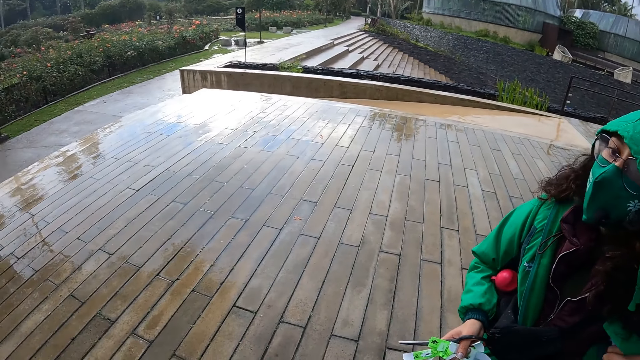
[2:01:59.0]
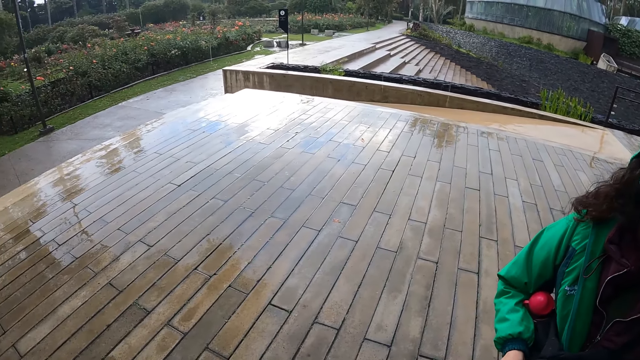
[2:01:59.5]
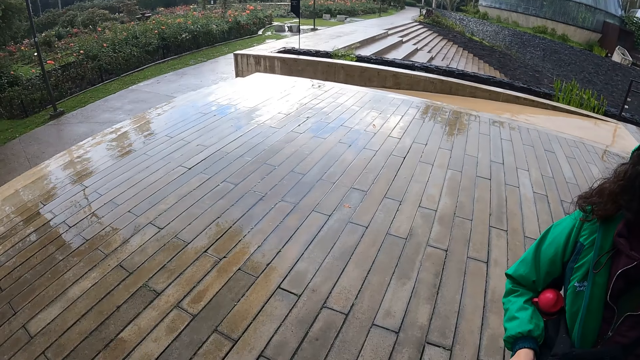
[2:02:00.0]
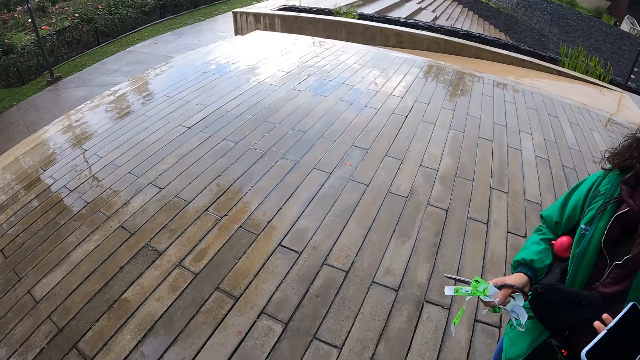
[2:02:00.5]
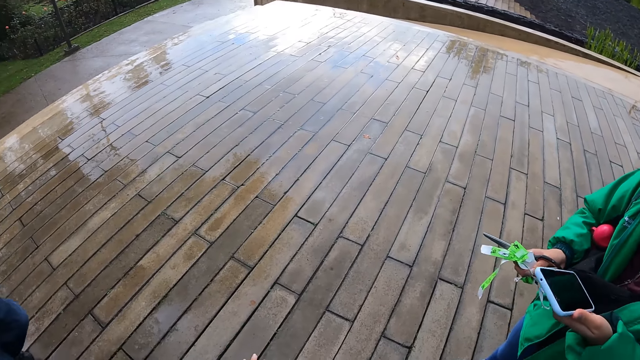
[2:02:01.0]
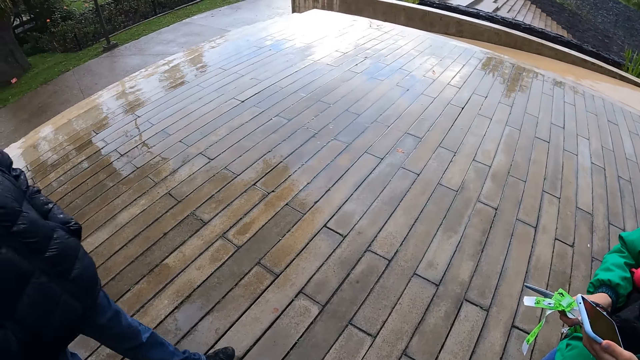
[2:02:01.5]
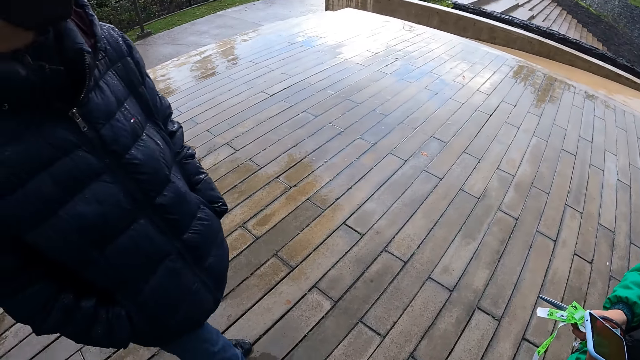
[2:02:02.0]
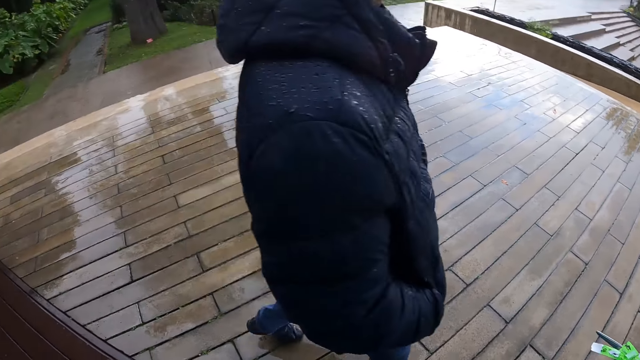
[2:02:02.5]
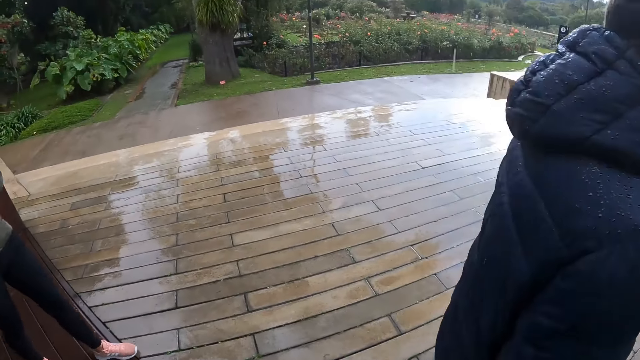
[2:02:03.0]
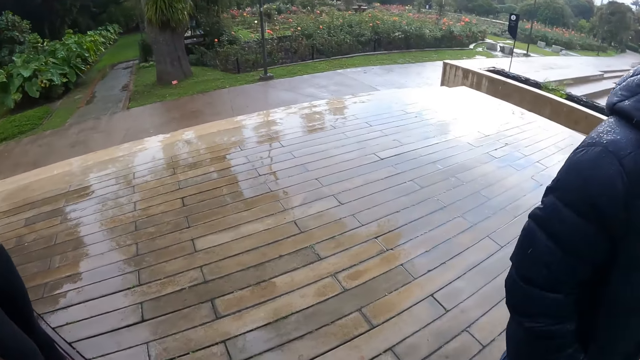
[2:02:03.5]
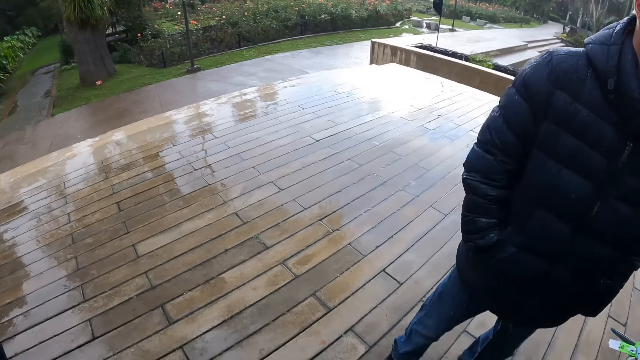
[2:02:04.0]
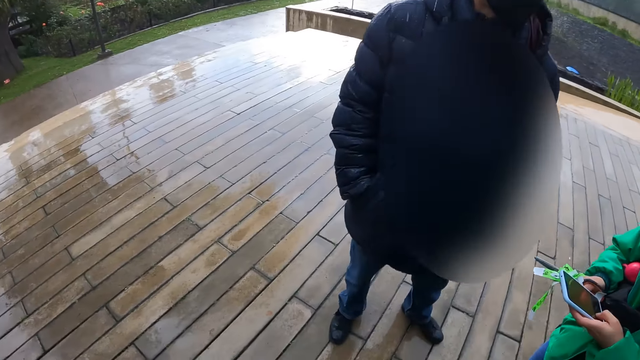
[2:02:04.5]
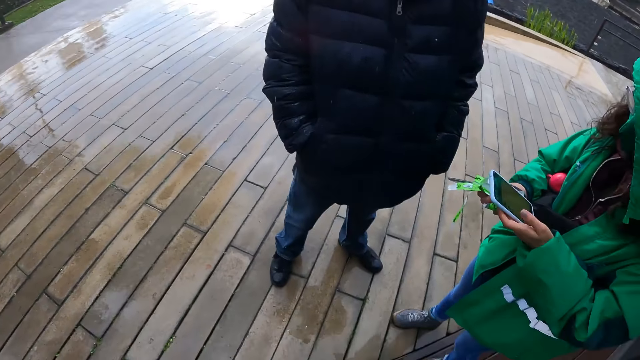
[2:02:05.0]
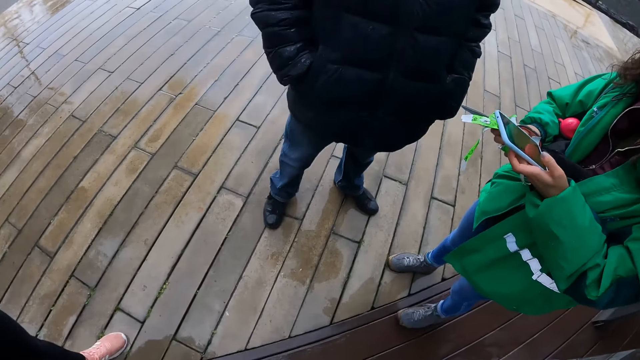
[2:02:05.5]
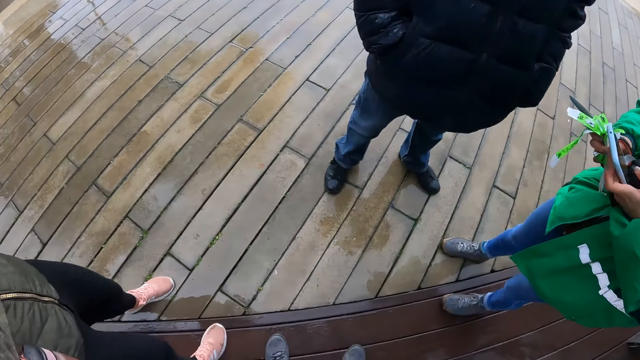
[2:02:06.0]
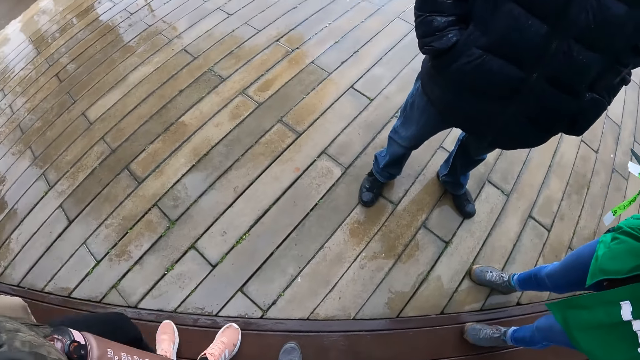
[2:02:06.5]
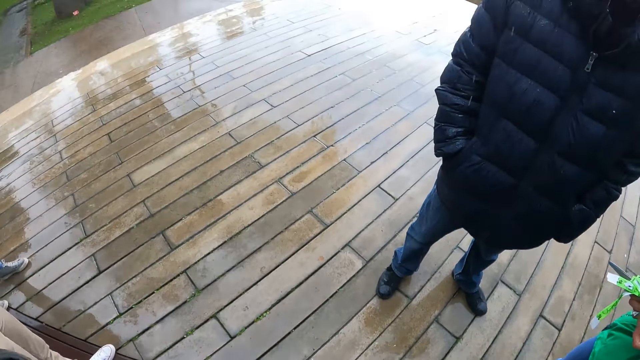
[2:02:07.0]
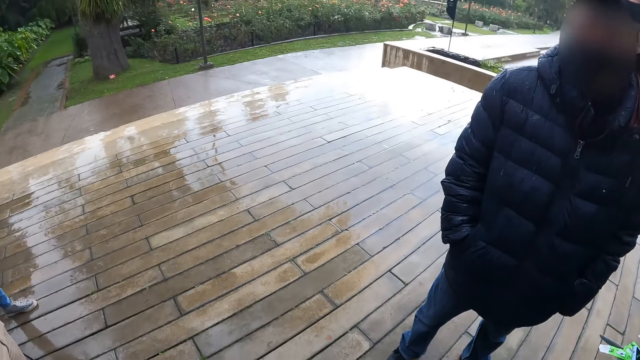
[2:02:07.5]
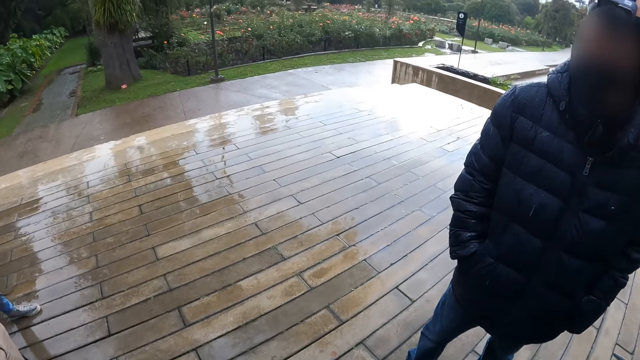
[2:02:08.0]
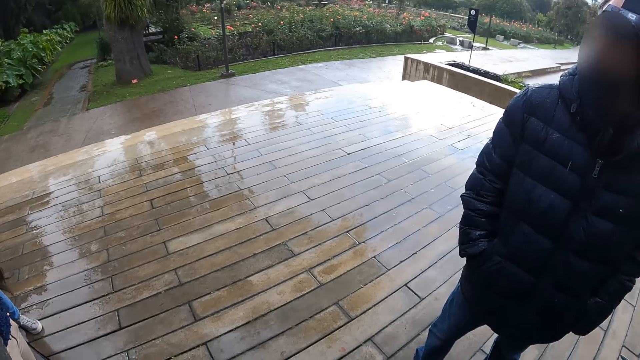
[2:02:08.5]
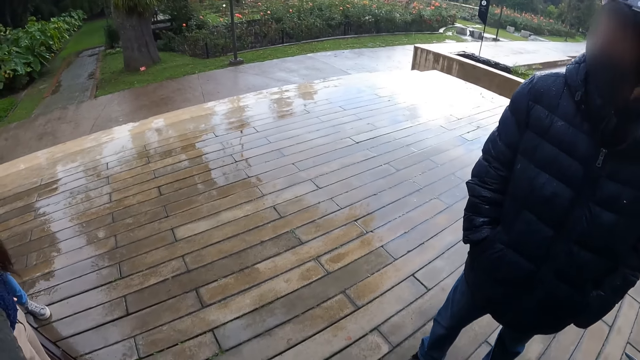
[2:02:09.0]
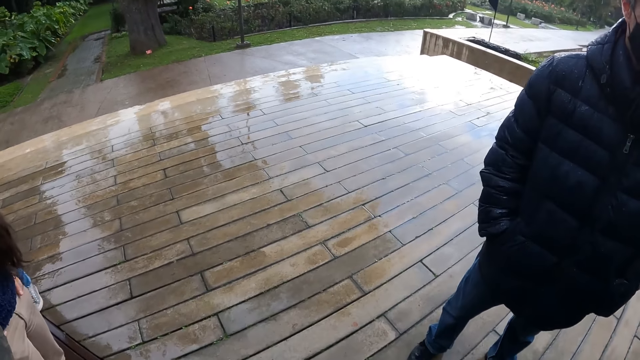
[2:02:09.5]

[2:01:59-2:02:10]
The woman holds a phone in her left hand. She operates the phone. A man walks.

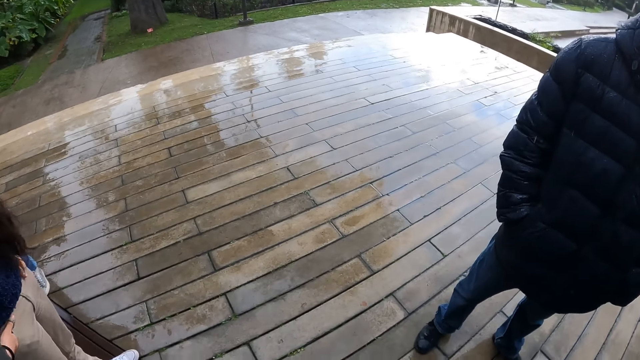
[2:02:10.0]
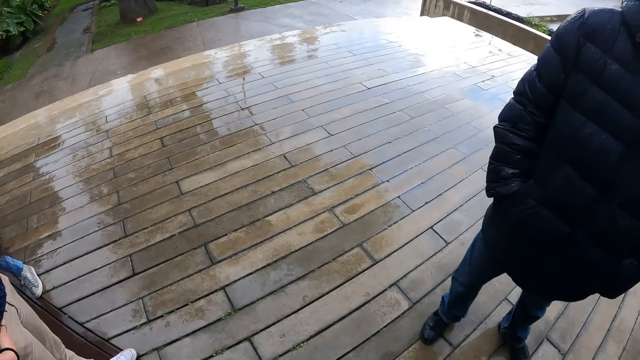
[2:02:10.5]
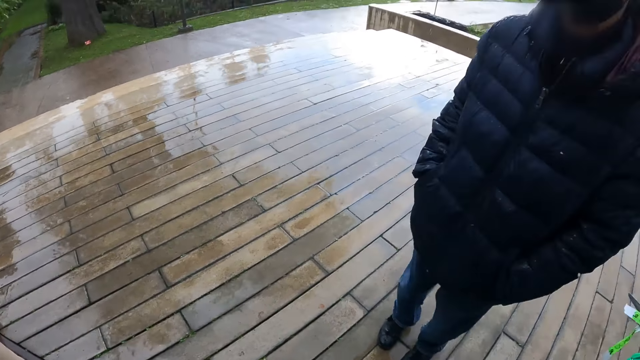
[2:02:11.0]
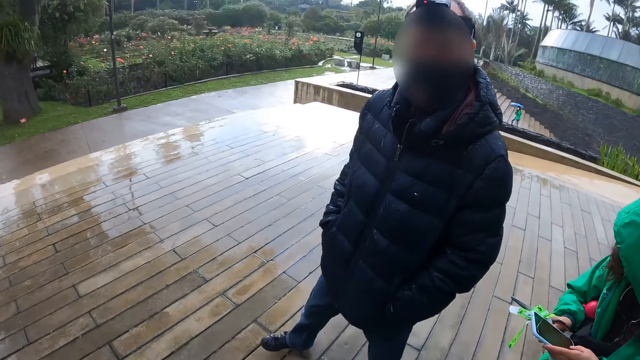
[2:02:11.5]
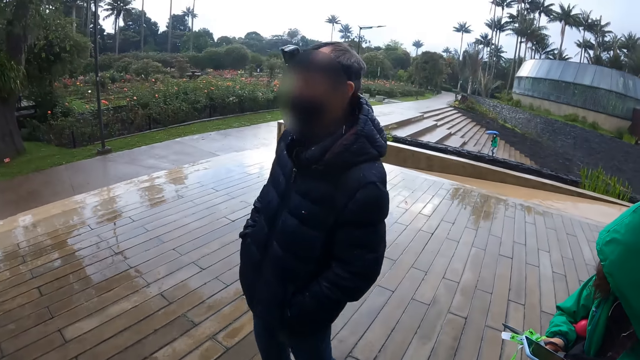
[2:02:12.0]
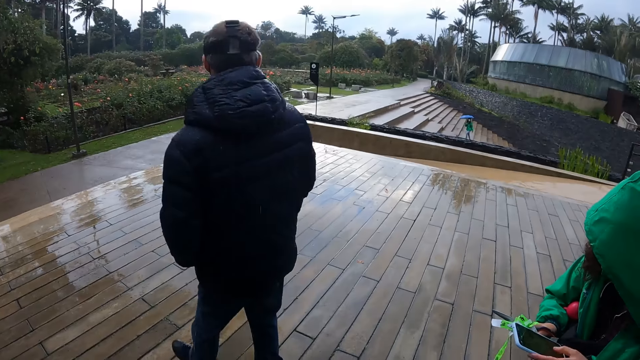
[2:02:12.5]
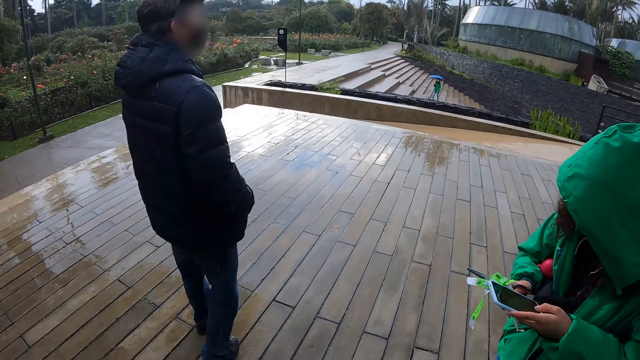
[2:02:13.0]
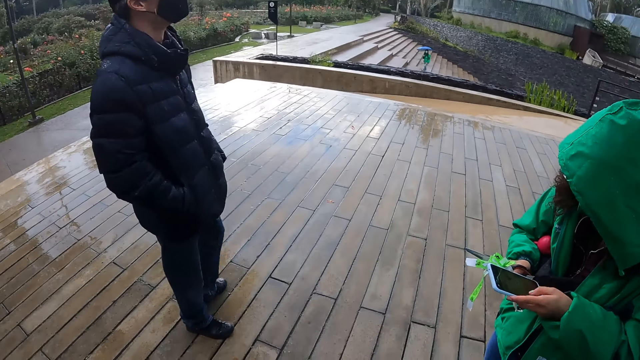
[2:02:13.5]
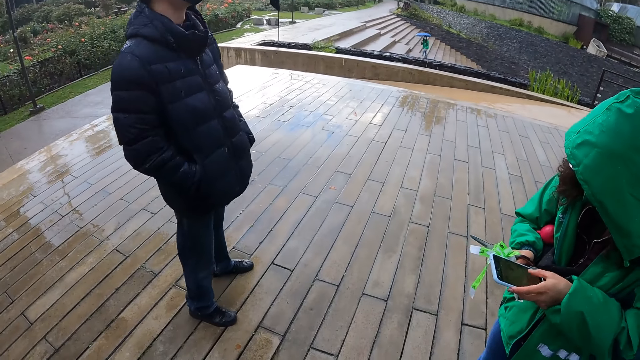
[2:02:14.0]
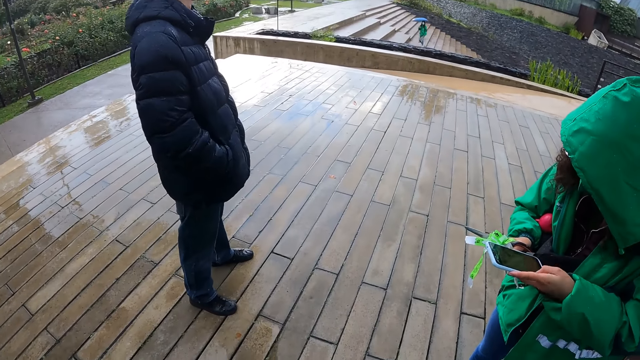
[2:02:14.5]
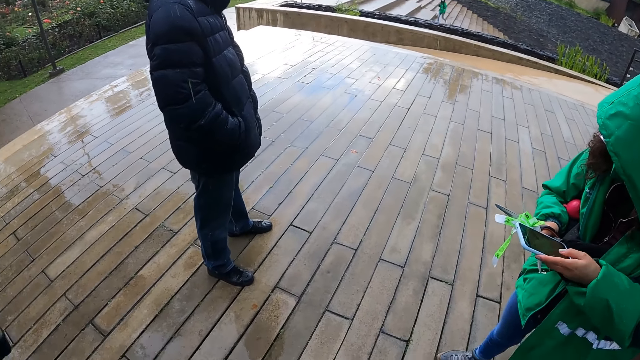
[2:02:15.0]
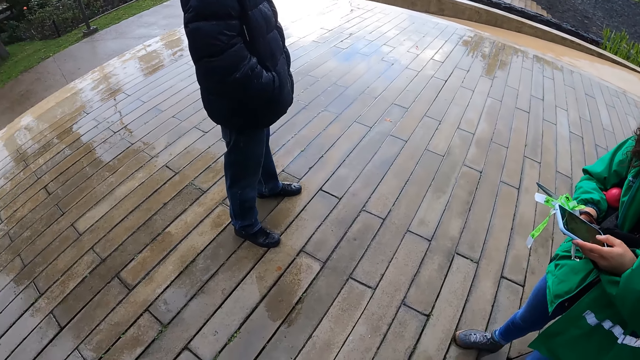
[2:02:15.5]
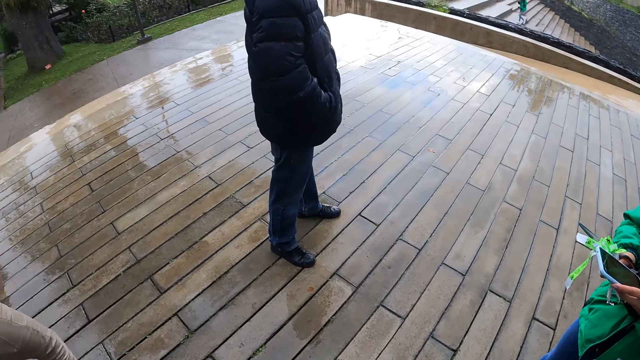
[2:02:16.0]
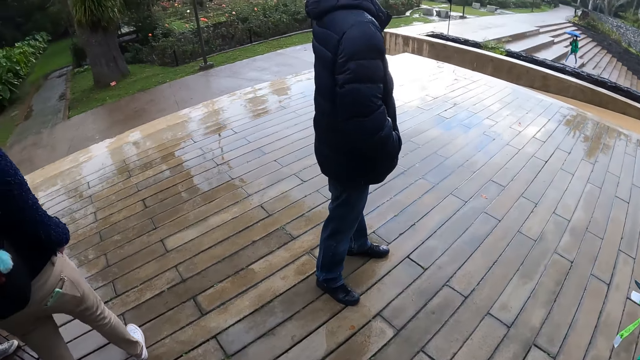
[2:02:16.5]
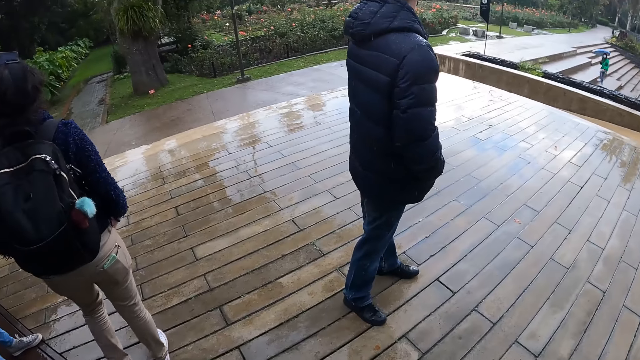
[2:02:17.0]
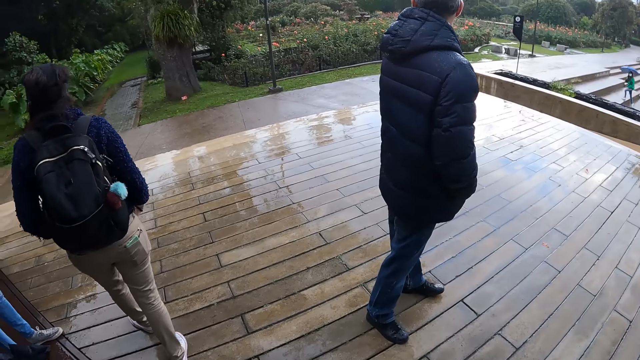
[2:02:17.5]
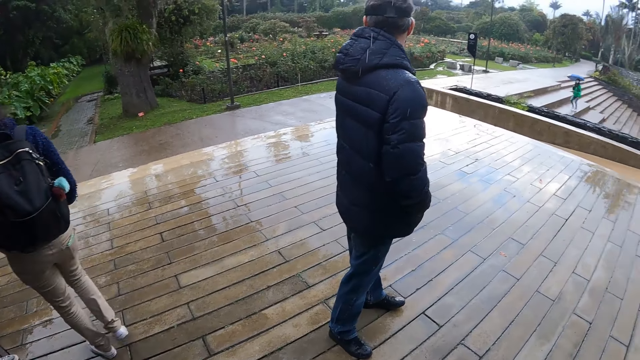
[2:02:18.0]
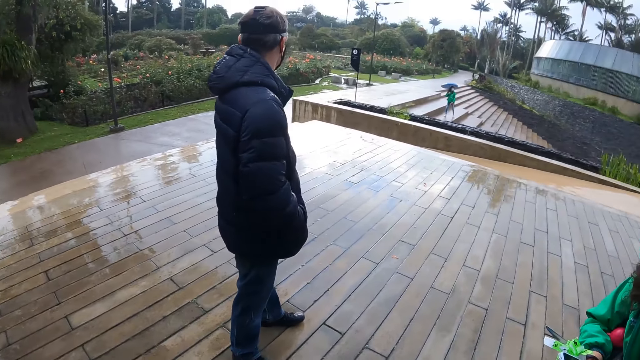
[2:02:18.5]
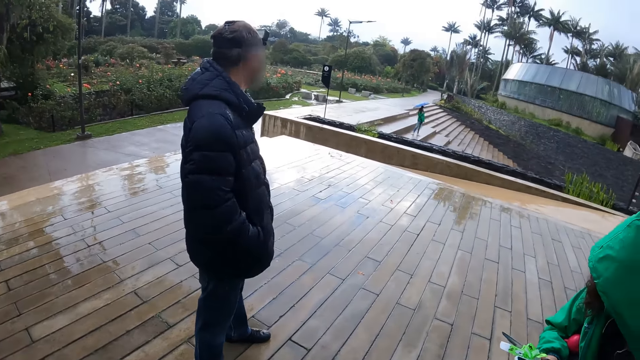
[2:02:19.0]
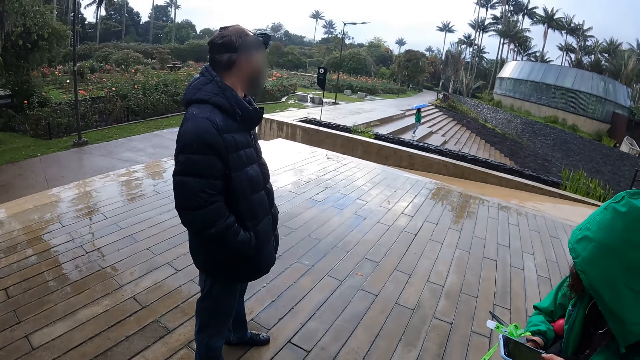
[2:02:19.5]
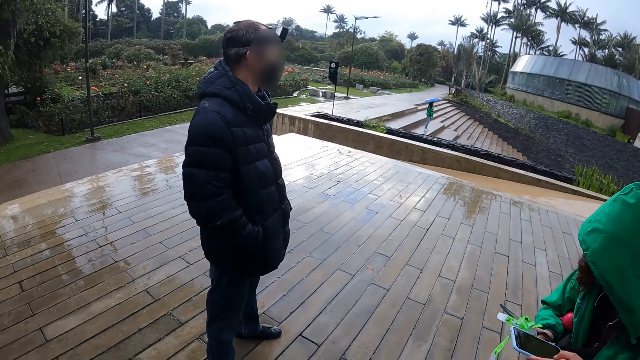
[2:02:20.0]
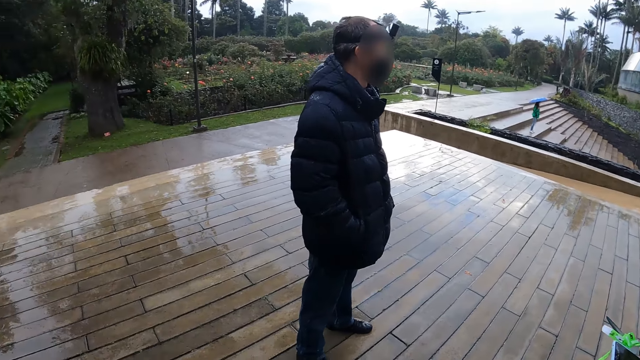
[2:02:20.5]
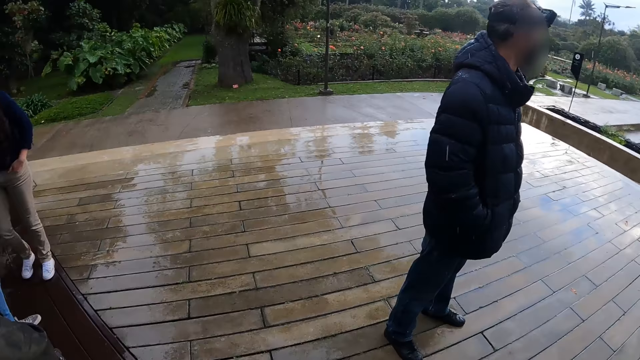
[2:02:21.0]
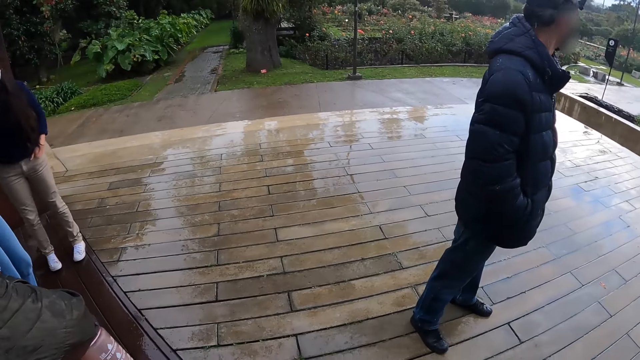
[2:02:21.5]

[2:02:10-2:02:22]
A man spins. The woman operates the phone with her left hand.
